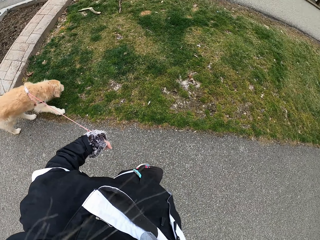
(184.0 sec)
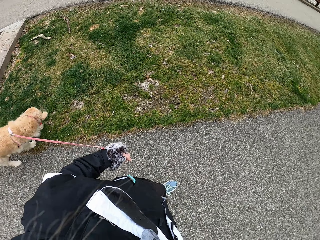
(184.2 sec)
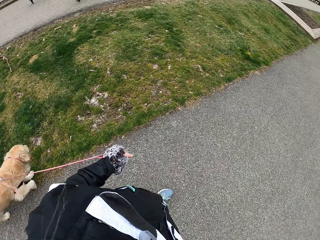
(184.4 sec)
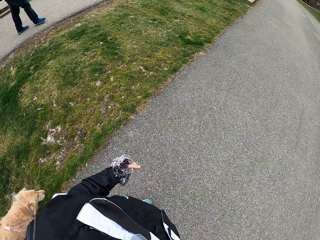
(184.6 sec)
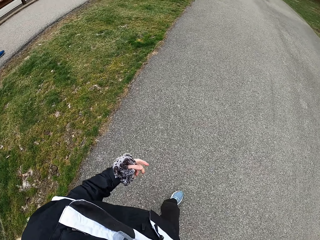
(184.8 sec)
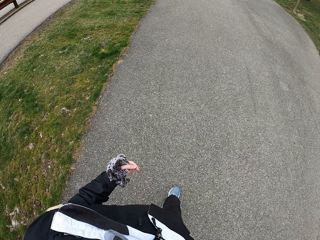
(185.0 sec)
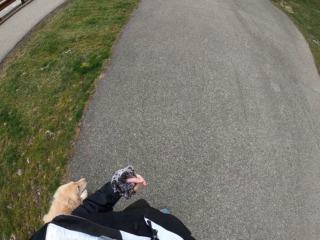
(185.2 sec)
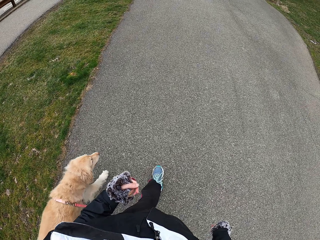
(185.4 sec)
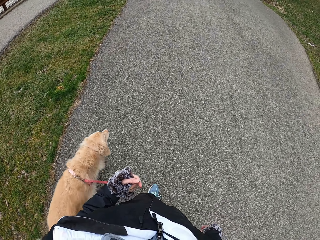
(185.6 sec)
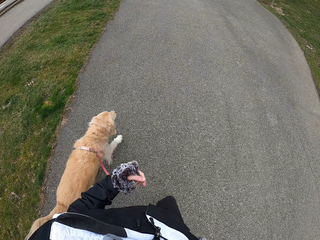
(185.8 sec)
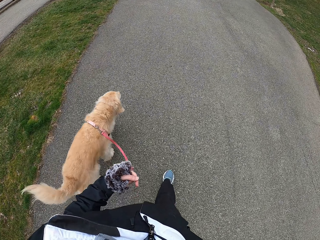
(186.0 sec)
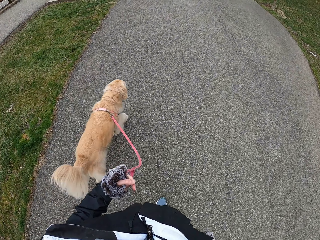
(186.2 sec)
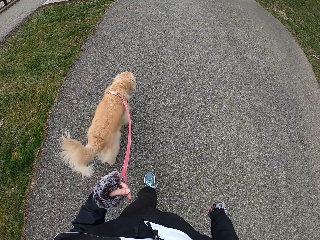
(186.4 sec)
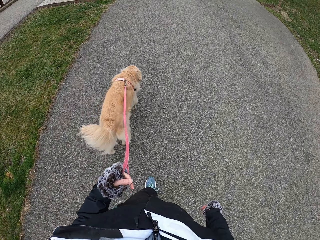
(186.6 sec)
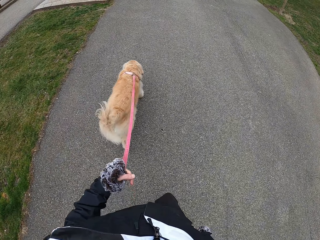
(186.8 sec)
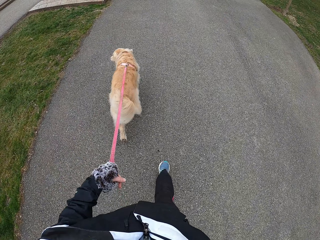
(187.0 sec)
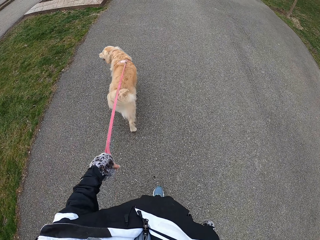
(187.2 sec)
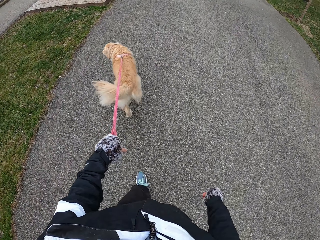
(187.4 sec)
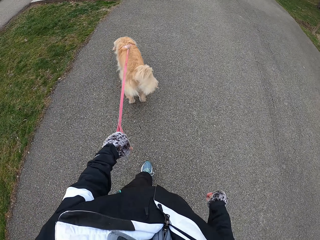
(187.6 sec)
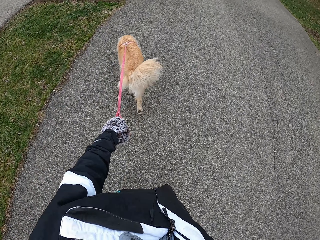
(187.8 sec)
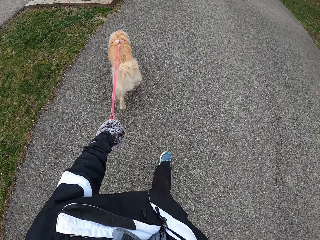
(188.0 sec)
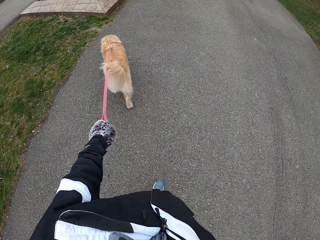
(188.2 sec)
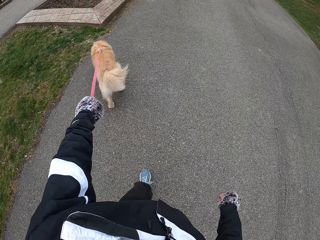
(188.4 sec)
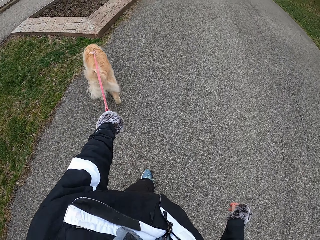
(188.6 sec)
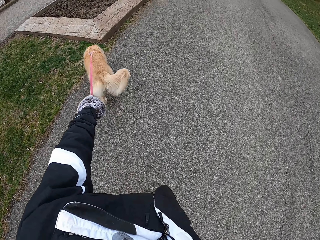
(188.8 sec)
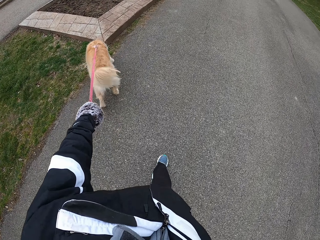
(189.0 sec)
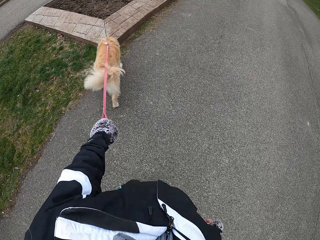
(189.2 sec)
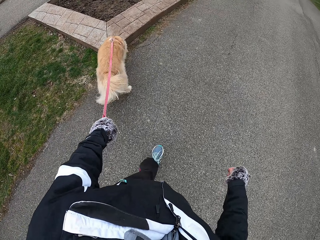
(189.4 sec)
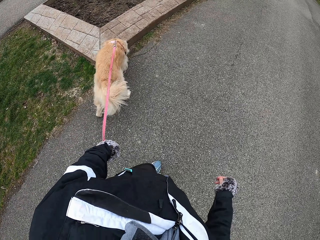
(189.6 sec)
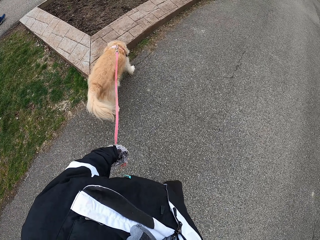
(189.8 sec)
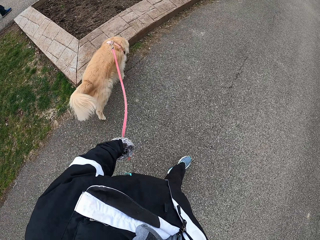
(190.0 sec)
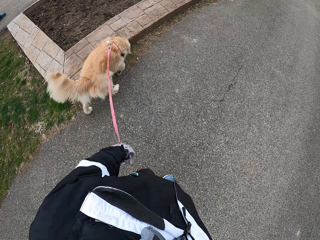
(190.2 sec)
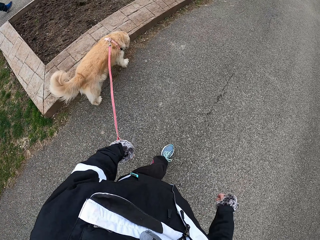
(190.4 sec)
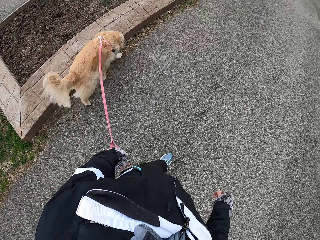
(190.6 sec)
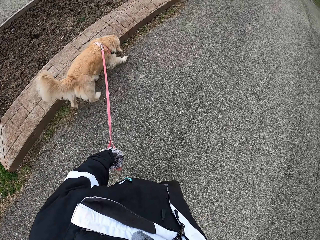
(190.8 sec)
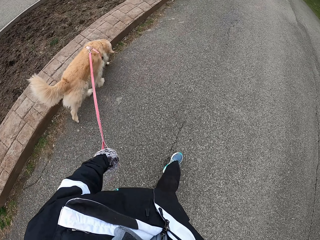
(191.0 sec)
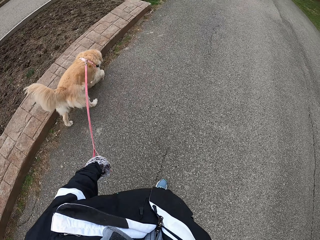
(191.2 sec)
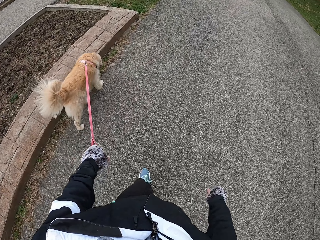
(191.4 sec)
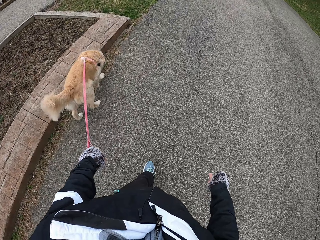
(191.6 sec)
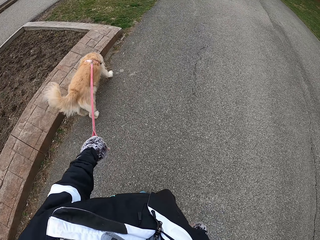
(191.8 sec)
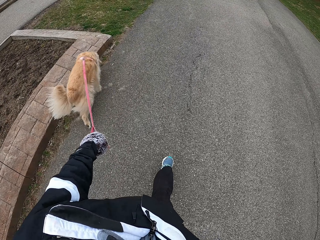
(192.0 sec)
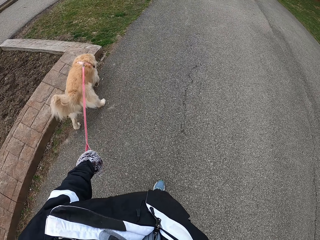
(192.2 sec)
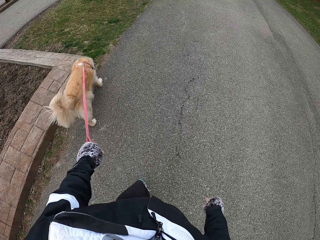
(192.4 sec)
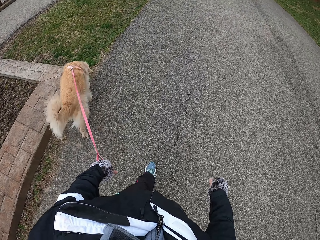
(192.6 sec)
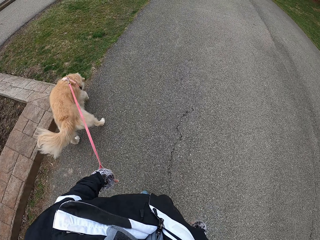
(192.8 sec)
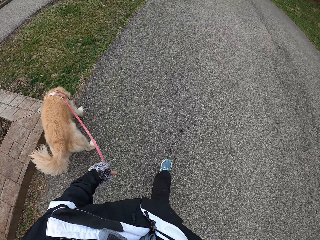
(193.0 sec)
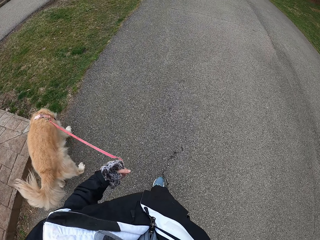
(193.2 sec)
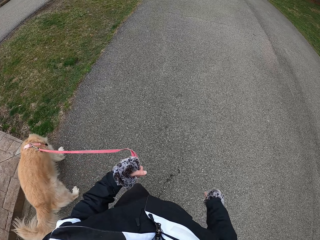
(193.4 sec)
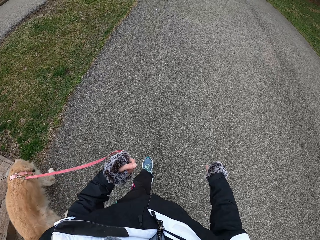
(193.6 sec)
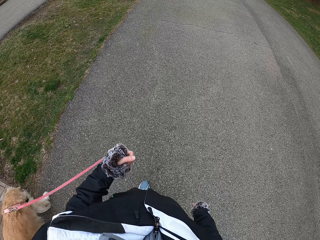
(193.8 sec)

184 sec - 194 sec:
The camera wearer walks with his dog on the pathway.

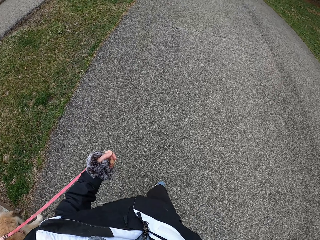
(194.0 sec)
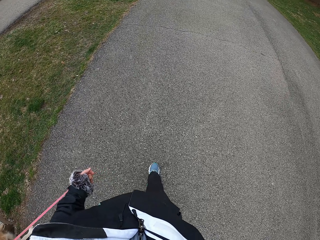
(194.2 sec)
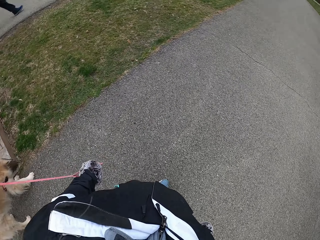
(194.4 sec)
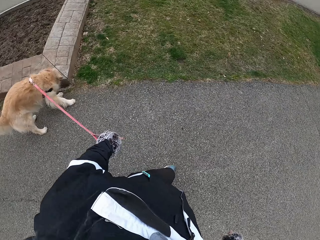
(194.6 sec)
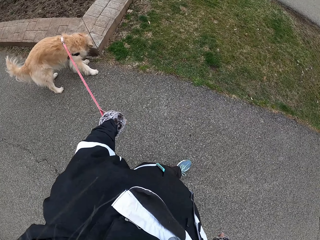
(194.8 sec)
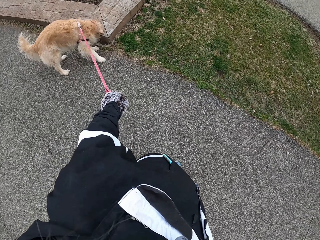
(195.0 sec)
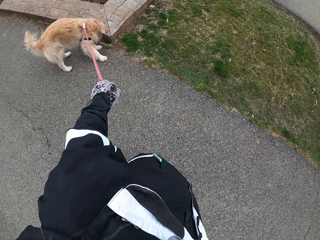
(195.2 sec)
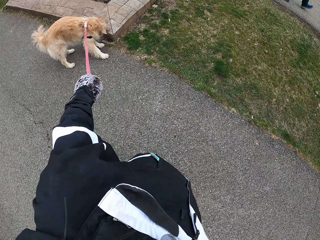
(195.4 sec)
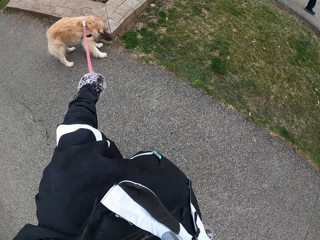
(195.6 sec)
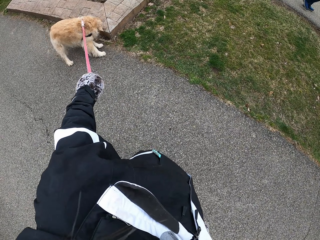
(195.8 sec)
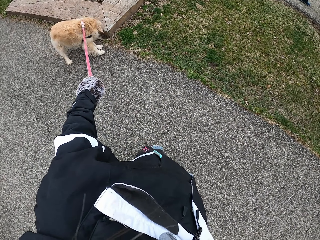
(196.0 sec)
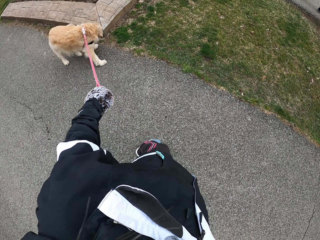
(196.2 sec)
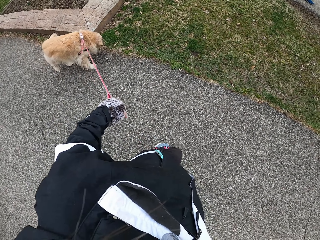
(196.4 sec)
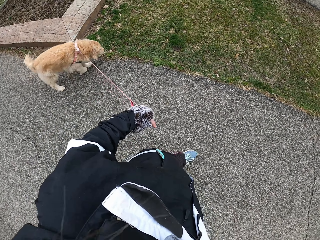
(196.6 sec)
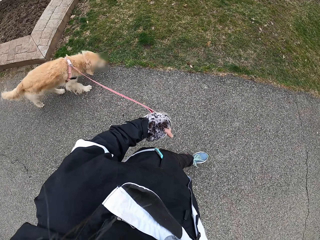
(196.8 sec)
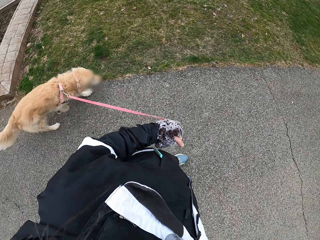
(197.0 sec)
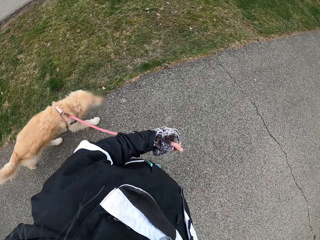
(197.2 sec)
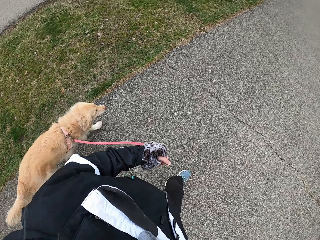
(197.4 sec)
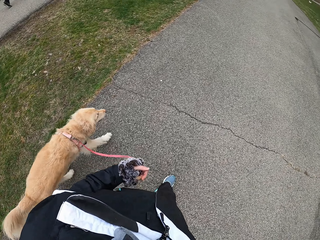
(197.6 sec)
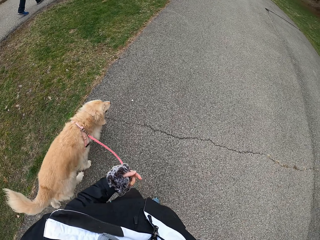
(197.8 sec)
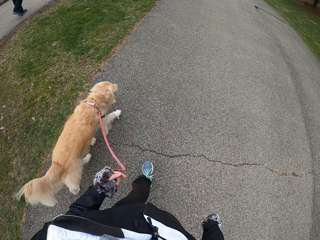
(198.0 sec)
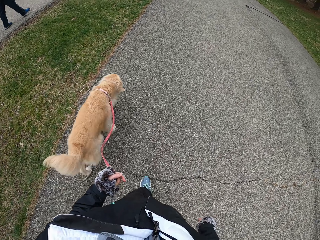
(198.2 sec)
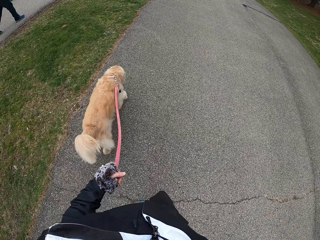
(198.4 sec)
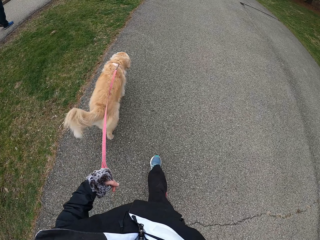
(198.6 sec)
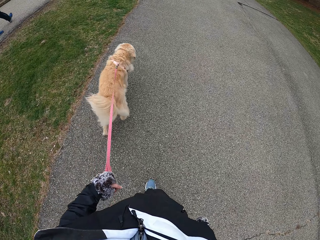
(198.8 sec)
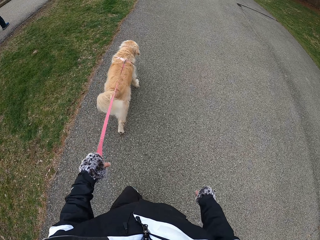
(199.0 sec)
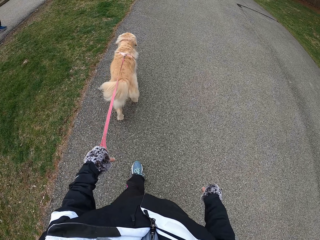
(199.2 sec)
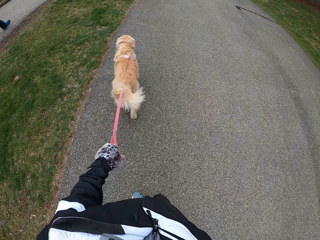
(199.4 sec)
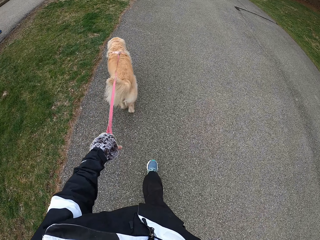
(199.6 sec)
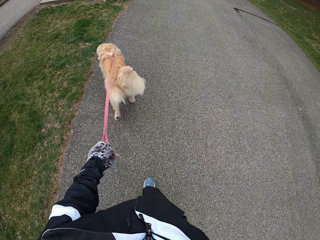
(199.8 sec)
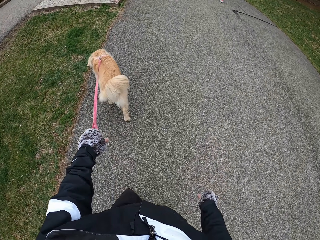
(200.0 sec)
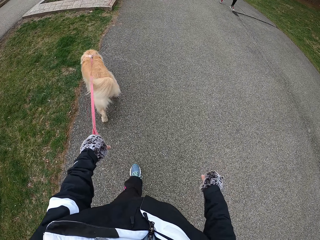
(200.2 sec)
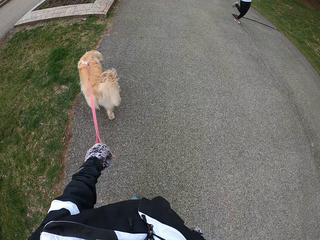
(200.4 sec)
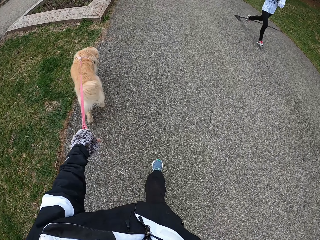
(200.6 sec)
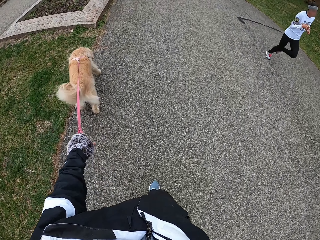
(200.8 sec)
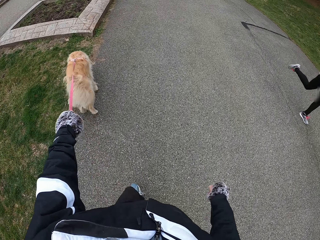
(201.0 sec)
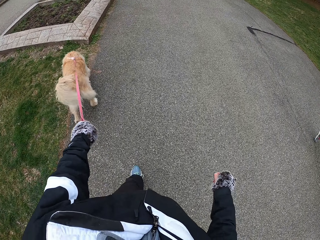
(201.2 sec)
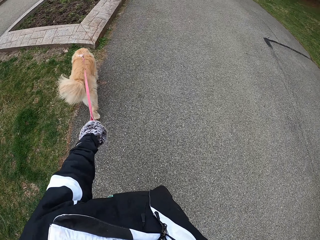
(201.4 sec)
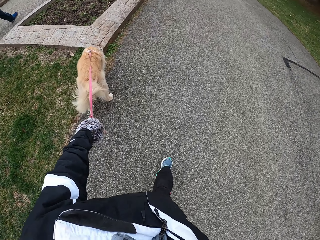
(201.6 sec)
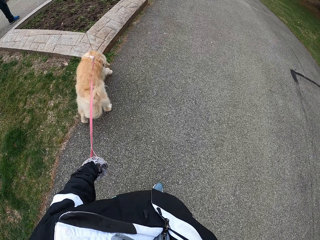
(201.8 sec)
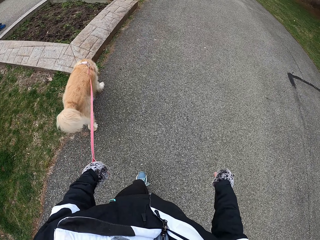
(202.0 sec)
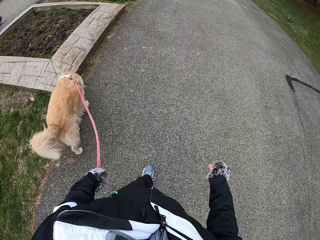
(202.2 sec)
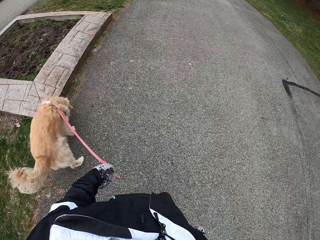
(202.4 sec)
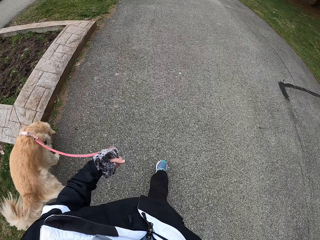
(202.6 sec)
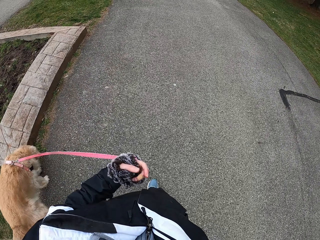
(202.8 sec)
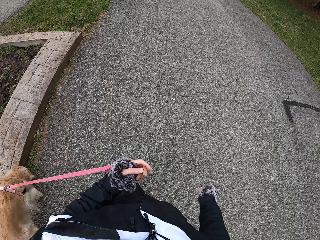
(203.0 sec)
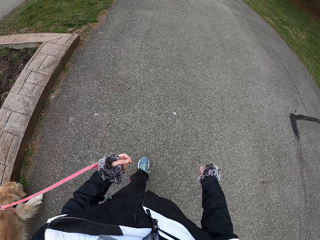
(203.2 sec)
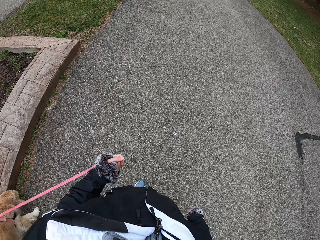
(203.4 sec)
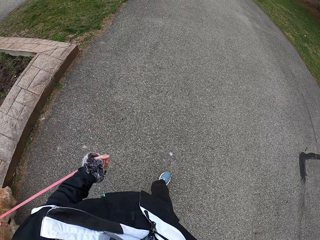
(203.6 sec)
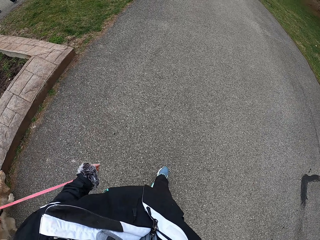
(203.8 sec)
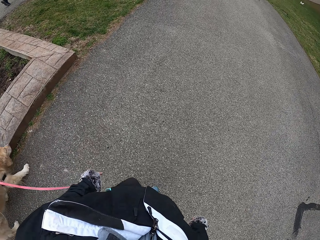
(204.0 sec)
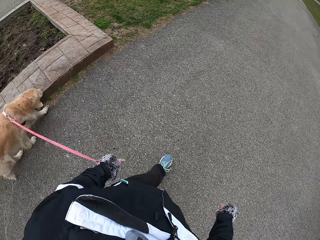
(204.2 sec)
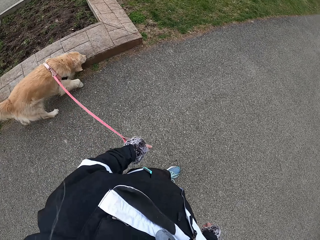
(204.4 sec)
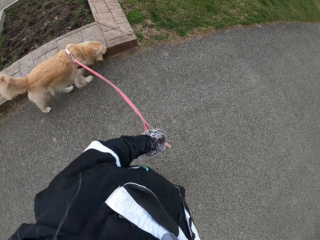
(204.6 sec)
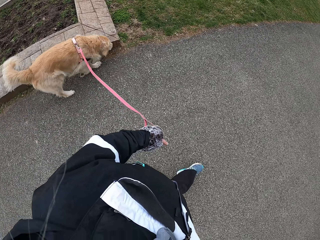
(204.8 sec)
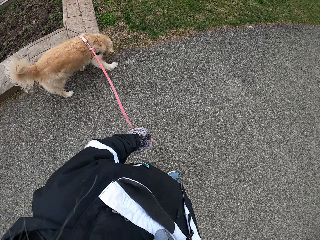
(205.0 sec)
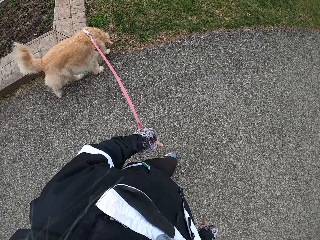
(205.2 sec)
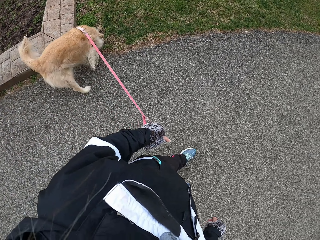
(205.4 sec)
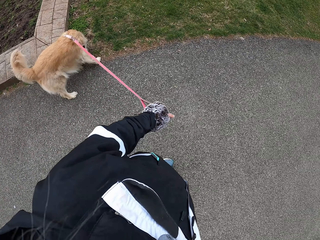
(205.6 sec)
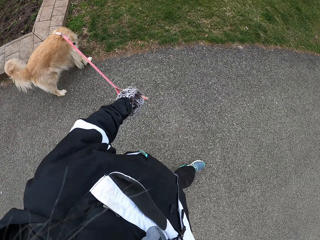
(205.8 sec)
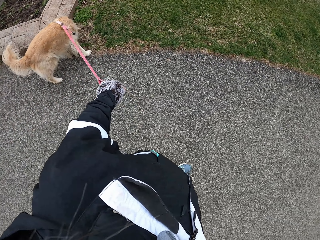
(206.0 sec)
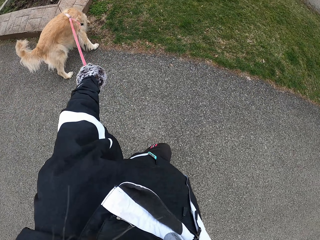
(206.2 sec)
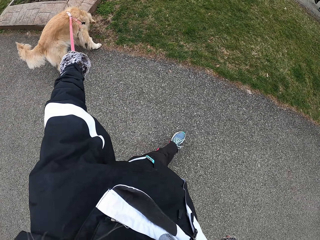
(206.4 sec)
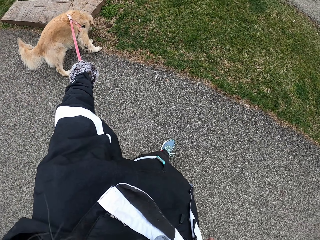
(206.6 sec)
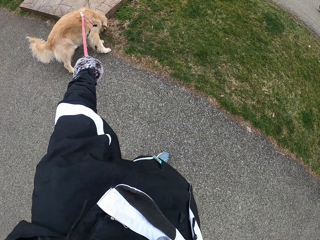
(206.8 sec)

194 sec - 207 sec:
The camera wearer stops on the pathway. They walk with his dog on the pathway.
